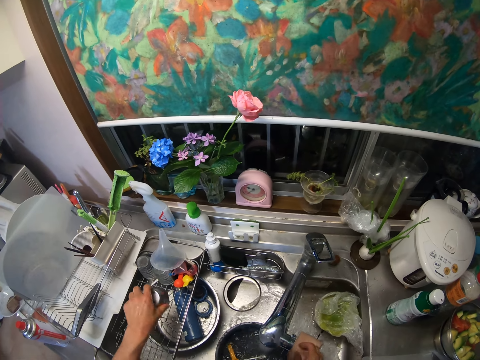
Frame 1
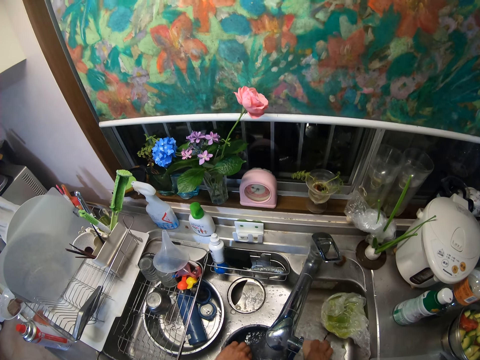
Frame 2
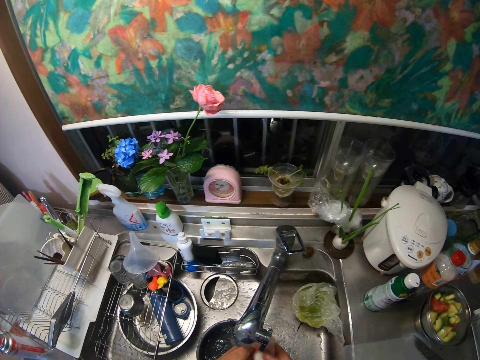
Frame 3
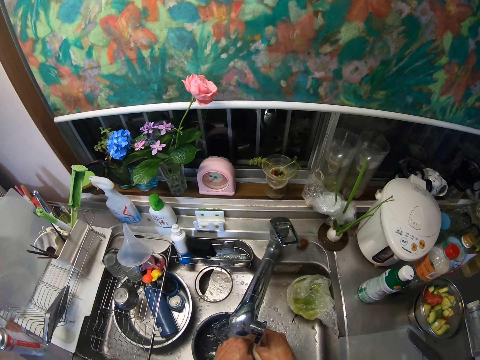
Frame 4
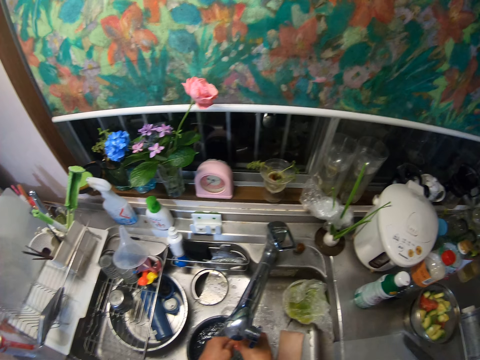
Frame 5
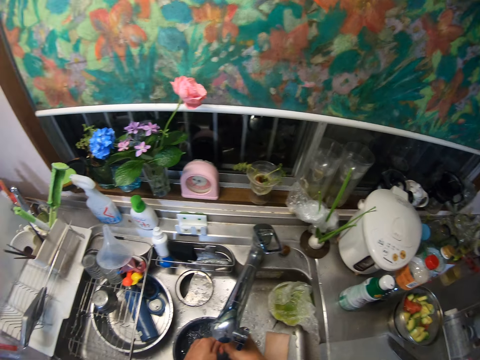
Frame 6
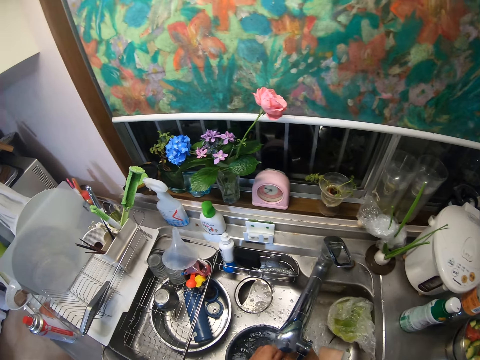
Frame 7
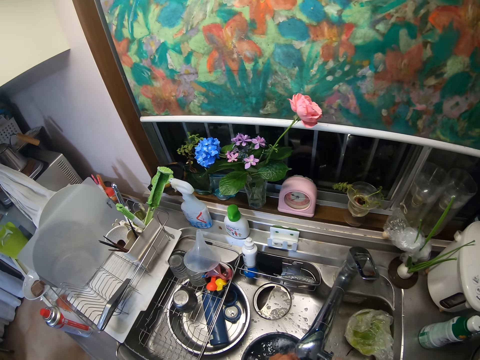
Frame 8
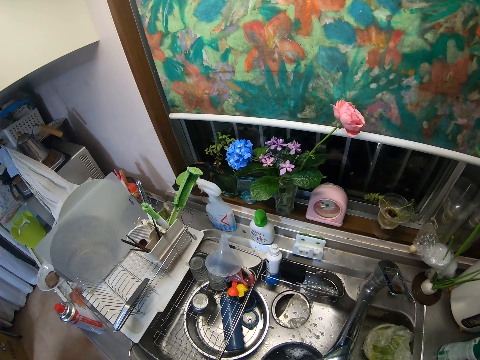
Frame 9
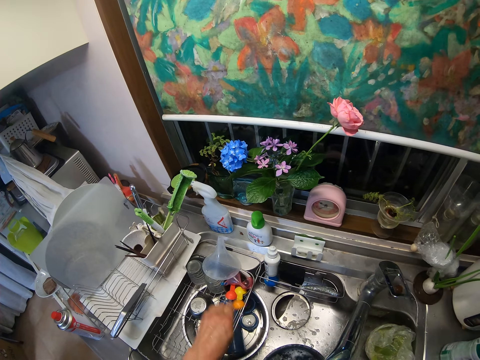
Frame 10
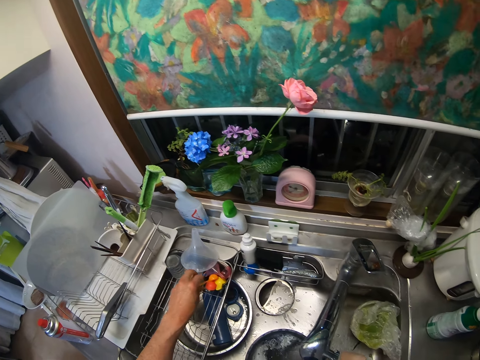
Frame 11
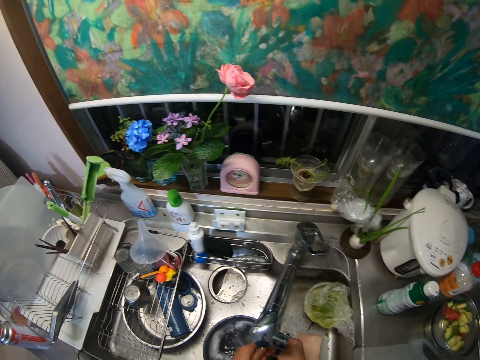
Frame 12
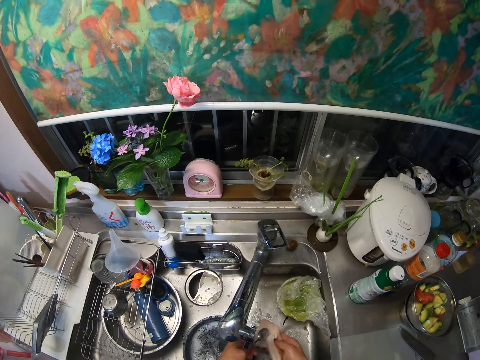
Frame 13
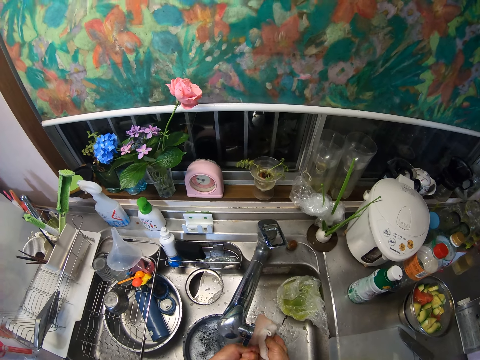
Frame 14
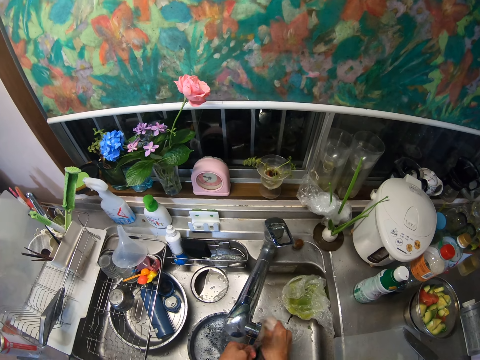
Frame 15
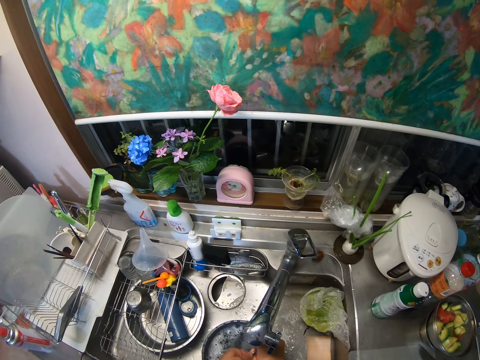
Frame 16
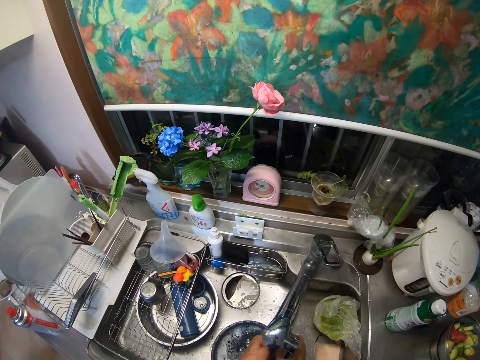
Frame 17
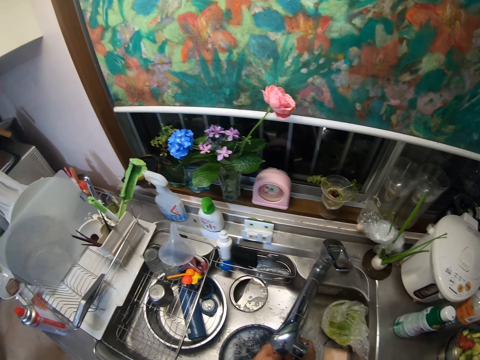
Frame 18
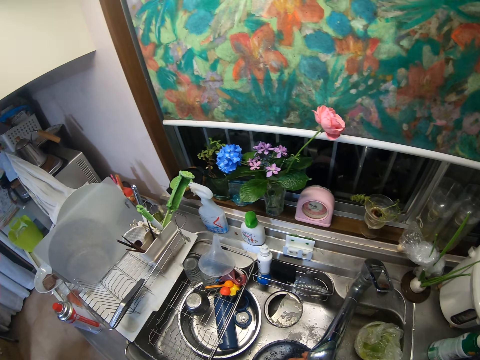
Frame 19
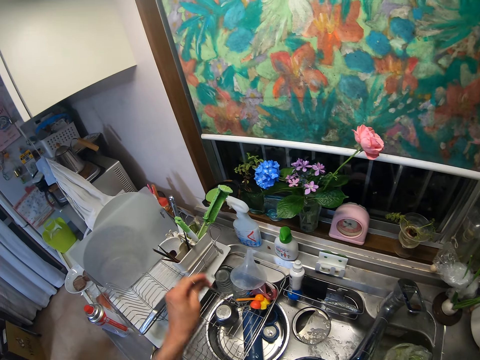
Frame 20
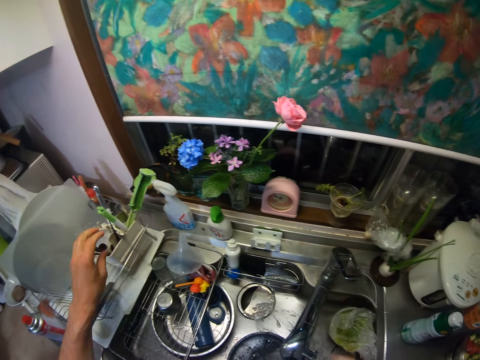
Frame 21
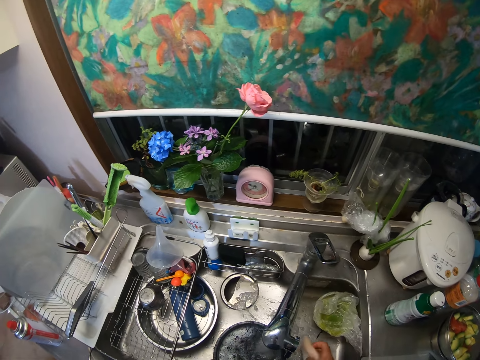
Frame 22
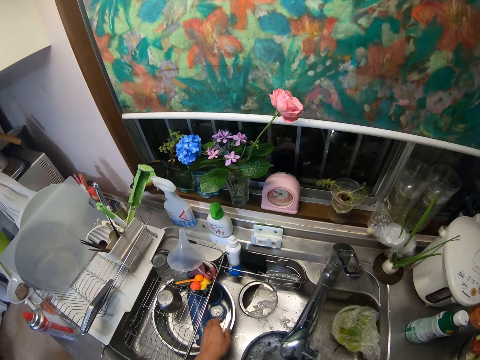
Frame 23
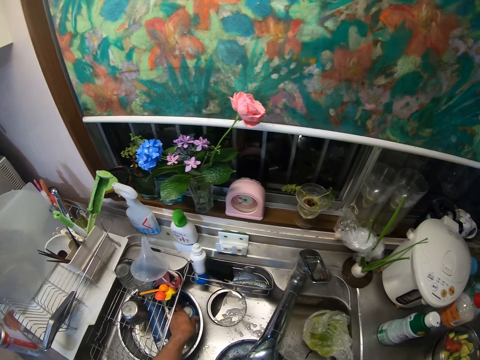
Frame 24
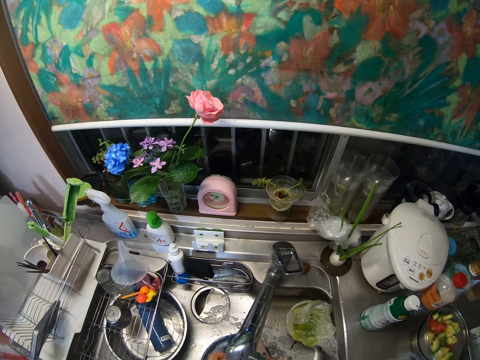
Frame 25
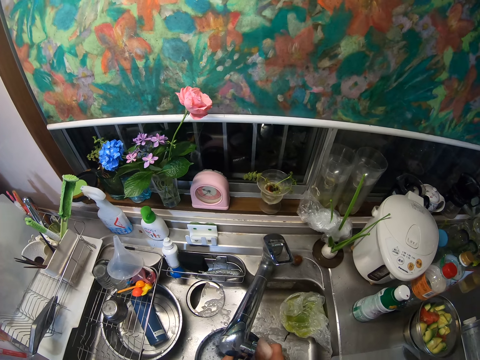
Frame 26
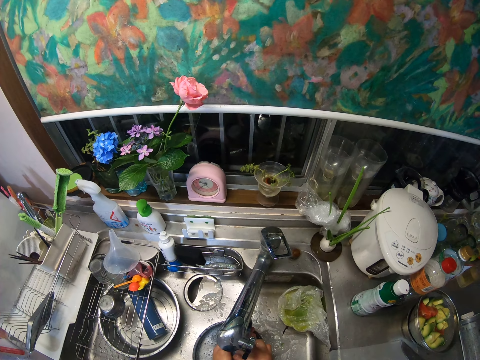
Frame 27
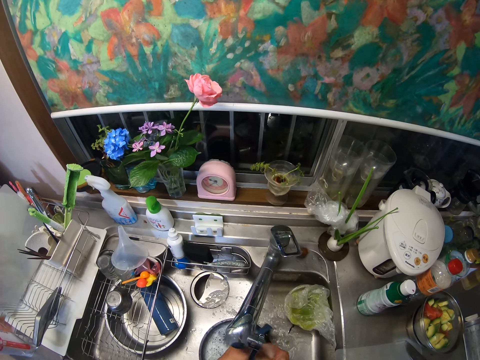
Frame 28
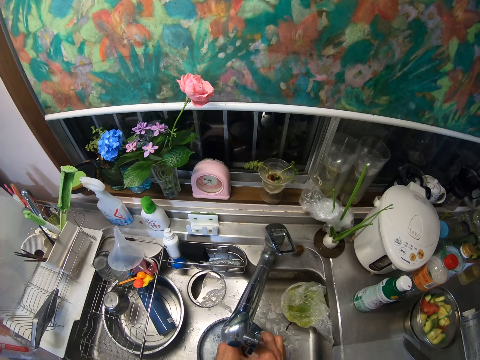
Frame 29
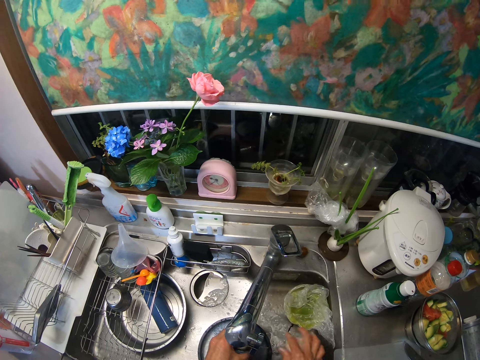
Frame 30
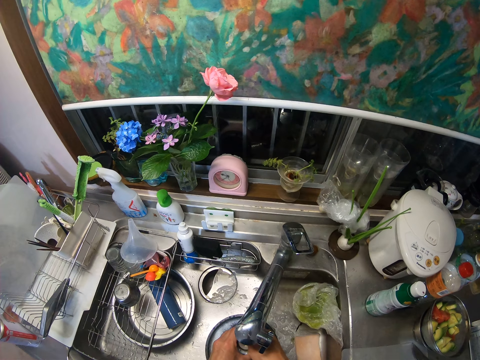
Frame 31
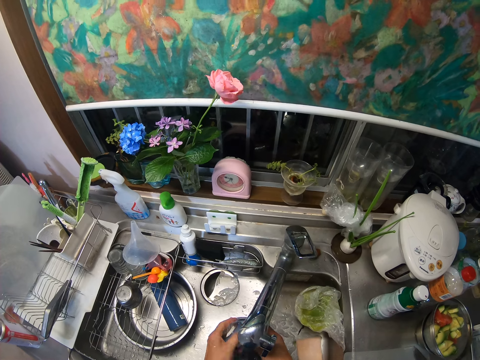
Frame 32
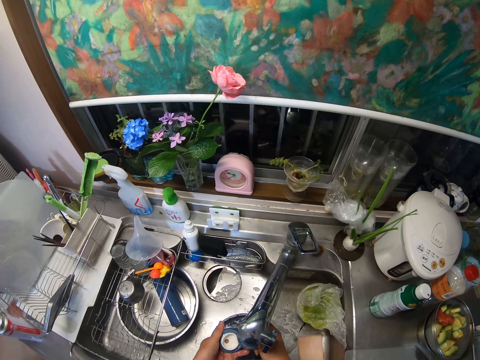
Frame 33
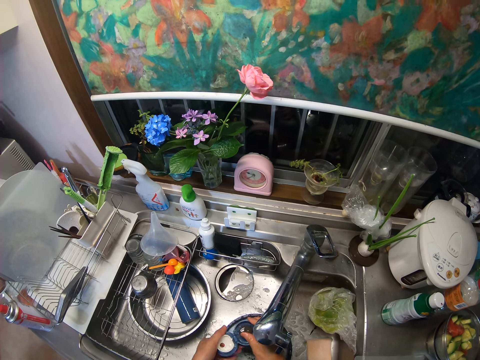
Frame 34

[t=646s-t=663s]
The camera wearer puts the cup in the sink basket. They pick the sponge from the sink again. They wash the measuring spoon. They drop the sponge in the sink. They rinse the measuring spoon. They put the measuring spoon in the sink basket. They pick a spoon and the sponge from the sink. They wash the spoon with the sponge. They drop the sponge in the sink. They rinse the spoon. They put the spoon in the spoon bowl. They pick the sponge from the sink again. They pick a bottle cover from a tray in the sink. They wash the bottle cover. They drop the sponge in the sink. They rinse the bottle cover.

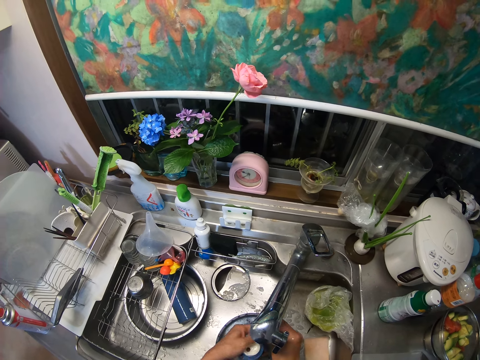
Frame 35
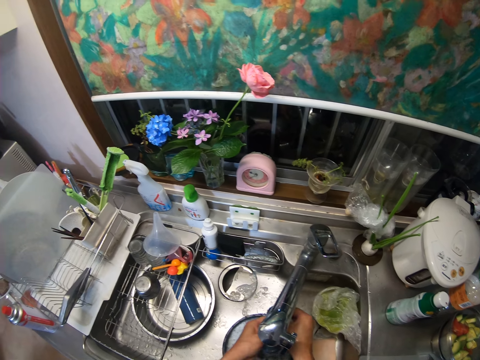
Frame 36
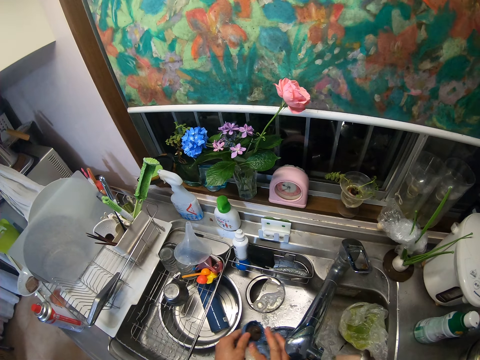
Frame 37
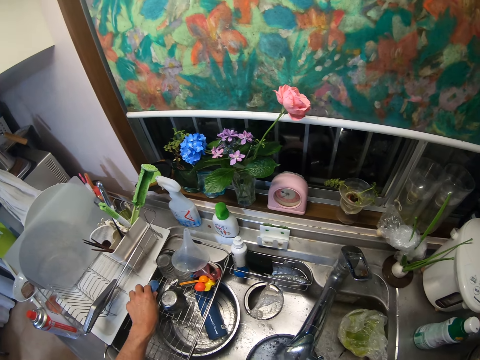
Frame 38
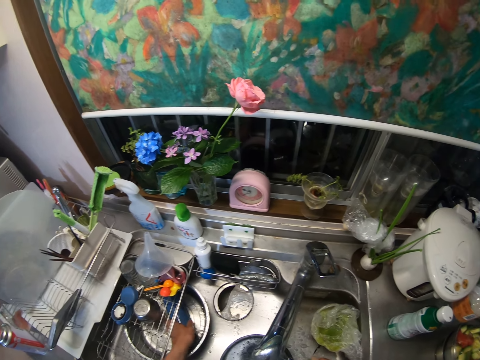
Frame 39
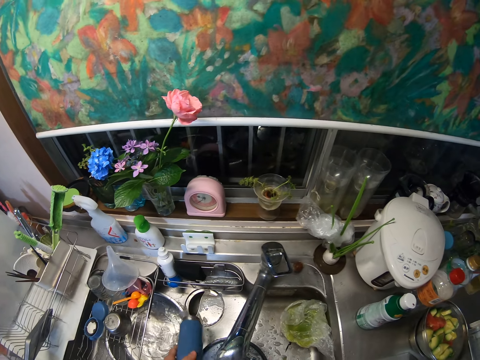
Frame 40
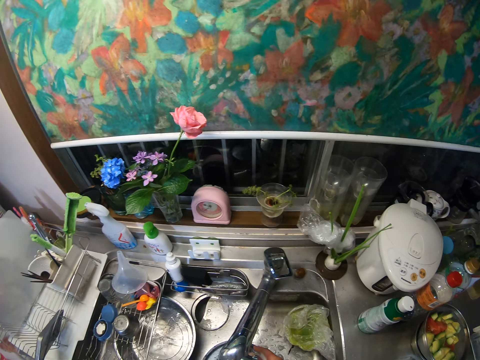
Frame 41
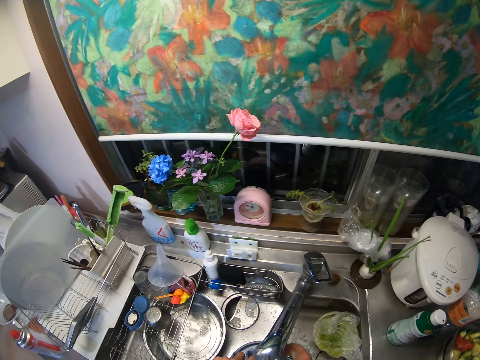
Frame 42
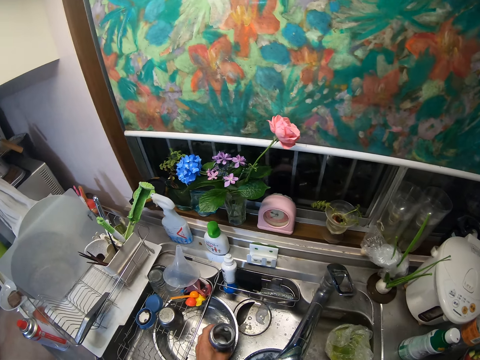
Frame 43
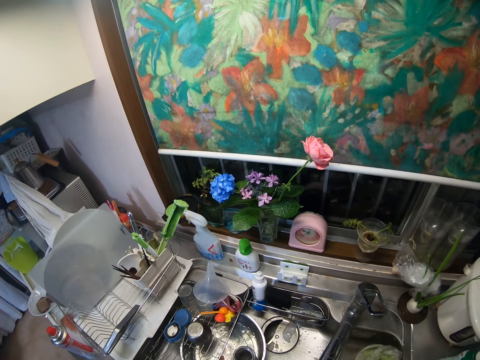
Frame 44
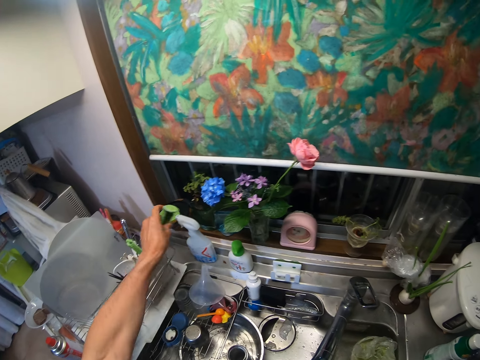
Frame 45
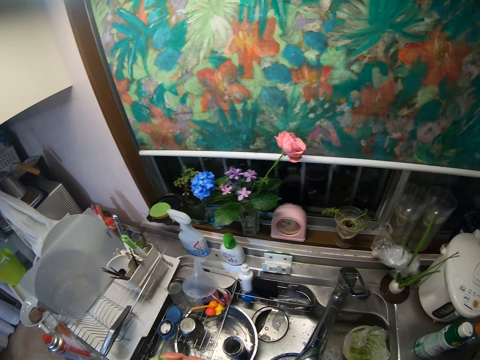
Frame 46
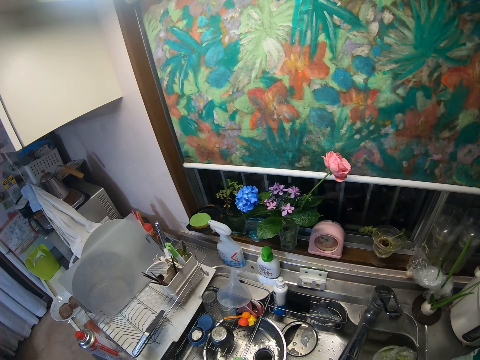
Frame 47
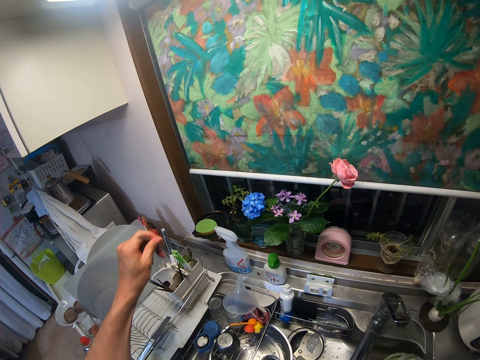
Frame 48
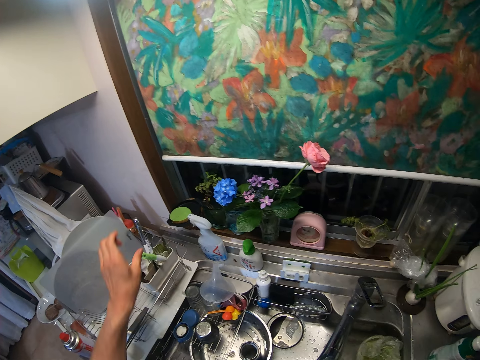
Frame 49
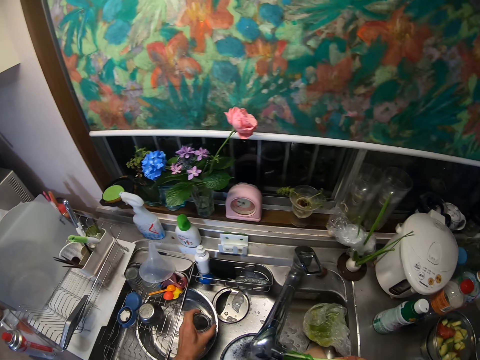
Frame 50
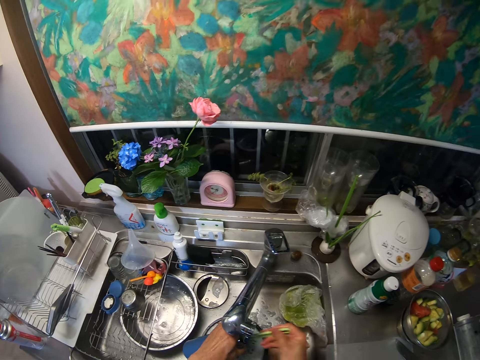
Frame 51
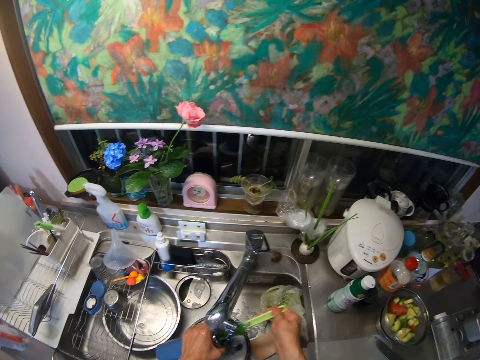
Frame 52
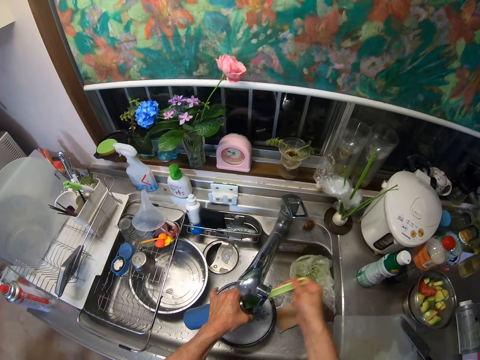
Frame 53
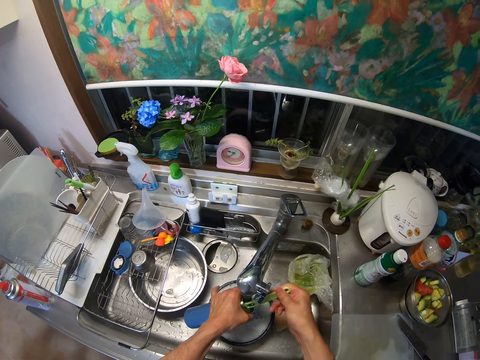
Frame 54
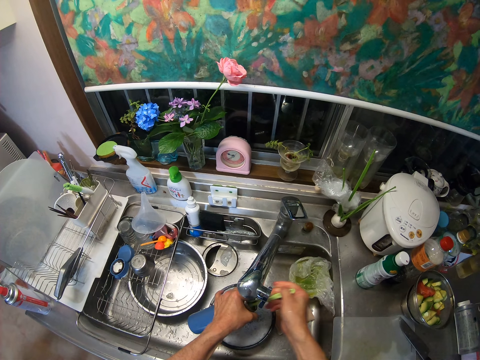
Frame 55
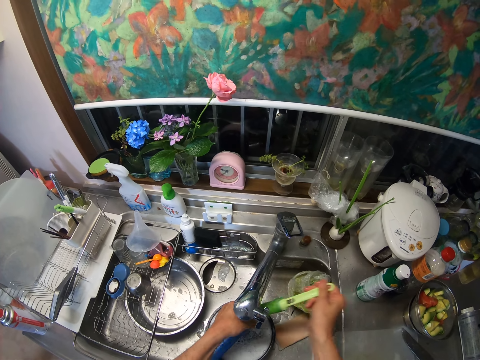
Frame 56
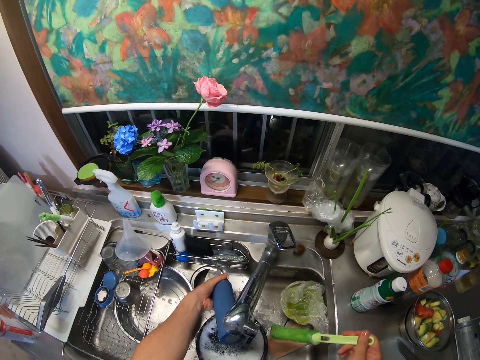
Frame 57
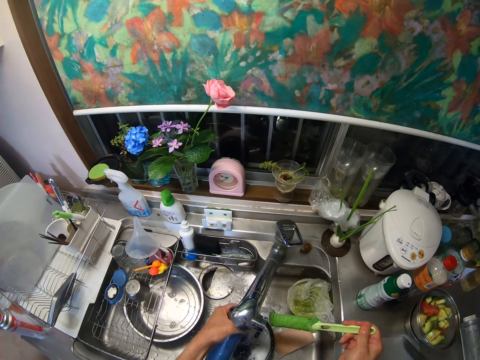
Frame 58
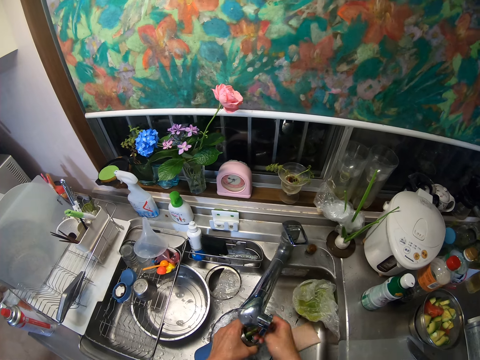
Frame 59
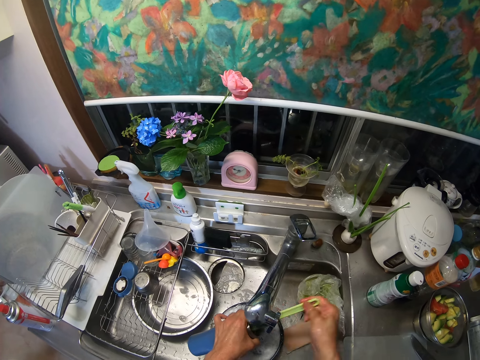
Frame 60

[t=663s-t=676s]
The camera wearer drops the bottle cover in the sink basket. They pick a bottle and the sponge from the sink. They put the bottle inside the tray. They wash something. They pick a utensils brush from the spoon bowl. They put a fork in the spoon bowl. They wash the bottle with the brush. They pour water from the bottle into the sink. They continue washing the bottle with the brush.
